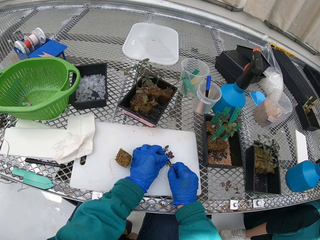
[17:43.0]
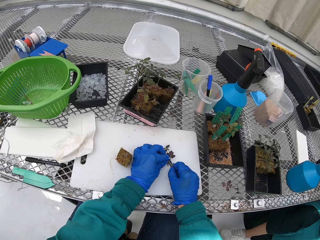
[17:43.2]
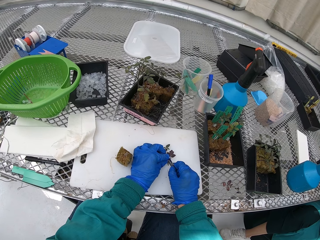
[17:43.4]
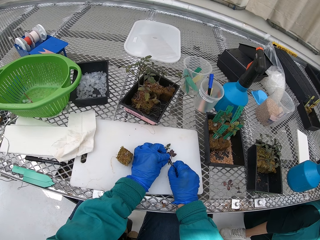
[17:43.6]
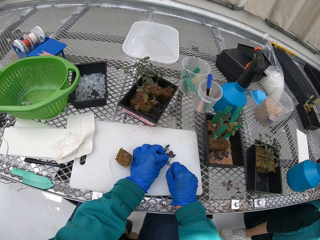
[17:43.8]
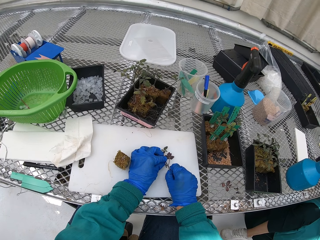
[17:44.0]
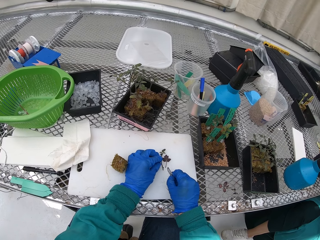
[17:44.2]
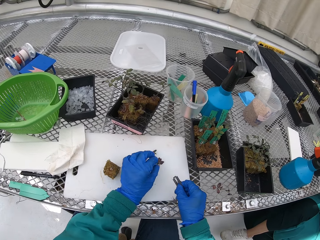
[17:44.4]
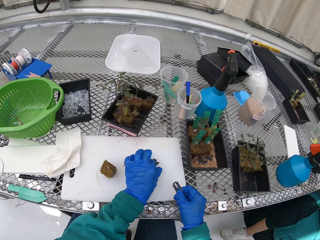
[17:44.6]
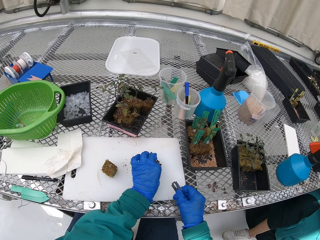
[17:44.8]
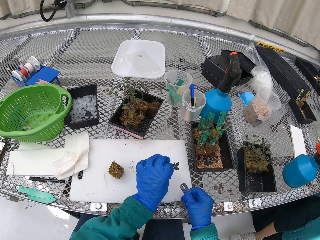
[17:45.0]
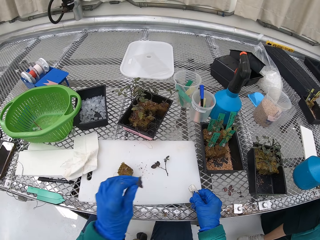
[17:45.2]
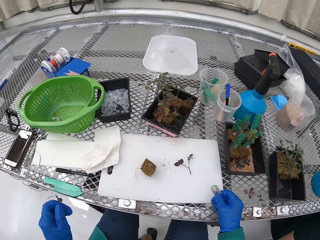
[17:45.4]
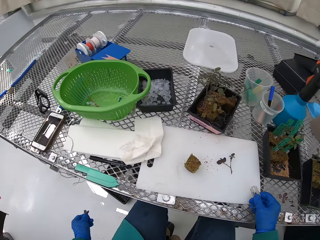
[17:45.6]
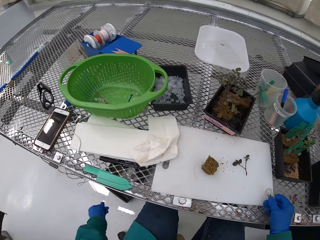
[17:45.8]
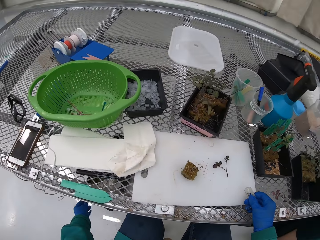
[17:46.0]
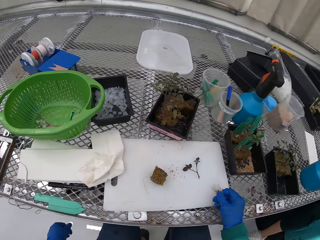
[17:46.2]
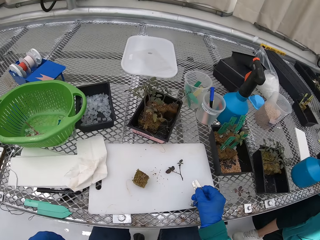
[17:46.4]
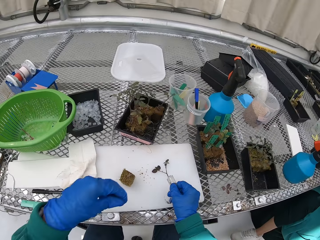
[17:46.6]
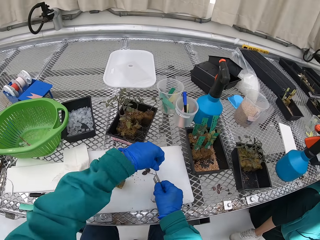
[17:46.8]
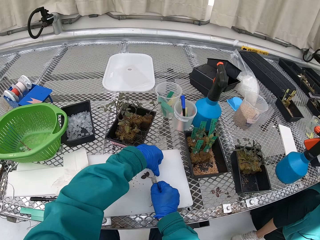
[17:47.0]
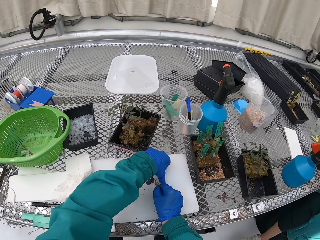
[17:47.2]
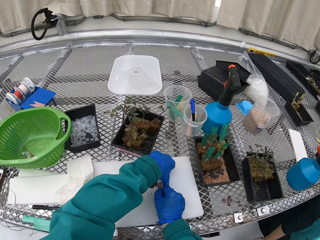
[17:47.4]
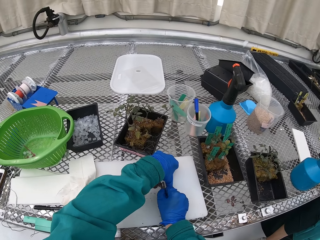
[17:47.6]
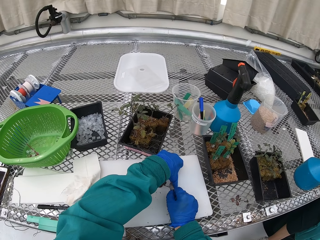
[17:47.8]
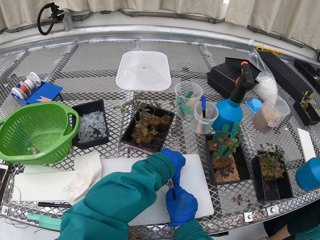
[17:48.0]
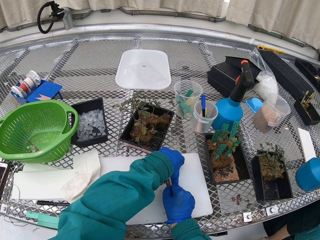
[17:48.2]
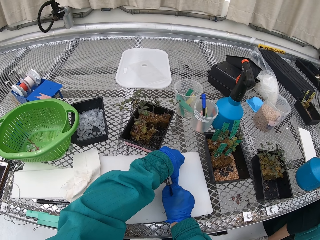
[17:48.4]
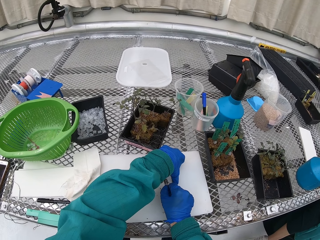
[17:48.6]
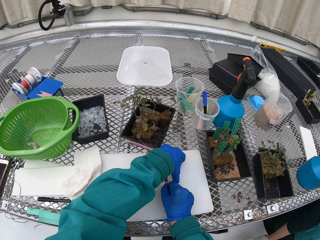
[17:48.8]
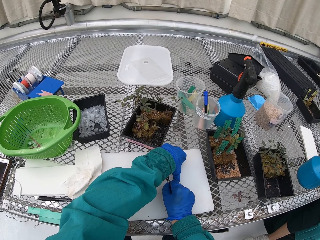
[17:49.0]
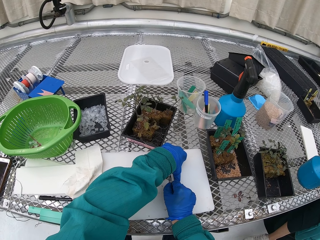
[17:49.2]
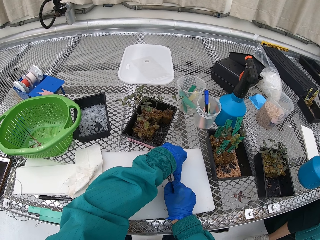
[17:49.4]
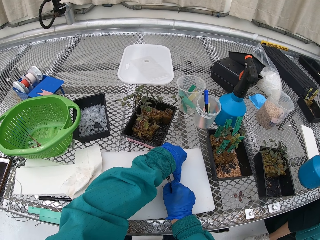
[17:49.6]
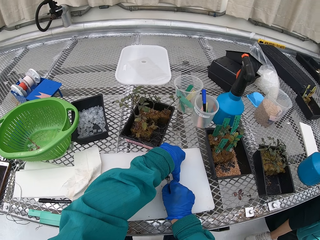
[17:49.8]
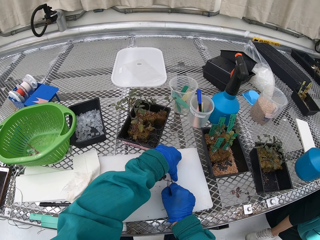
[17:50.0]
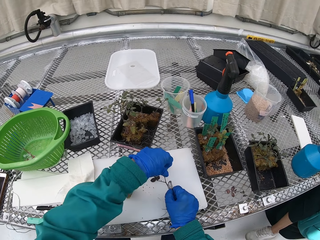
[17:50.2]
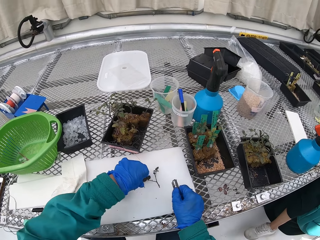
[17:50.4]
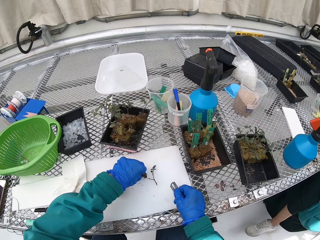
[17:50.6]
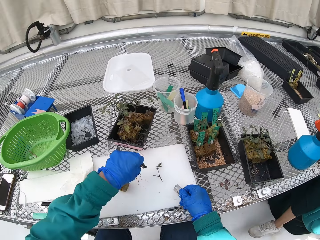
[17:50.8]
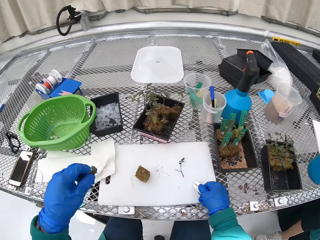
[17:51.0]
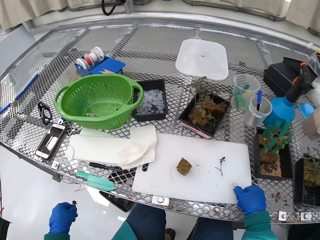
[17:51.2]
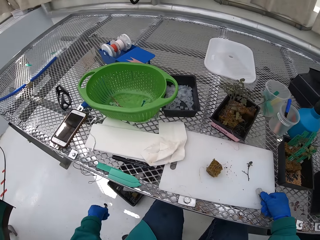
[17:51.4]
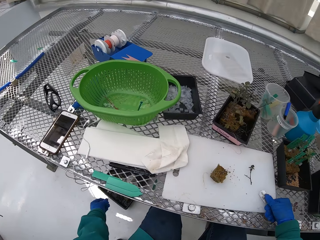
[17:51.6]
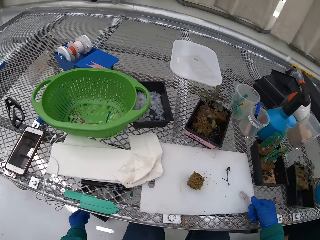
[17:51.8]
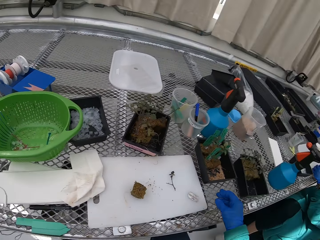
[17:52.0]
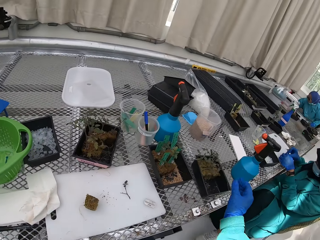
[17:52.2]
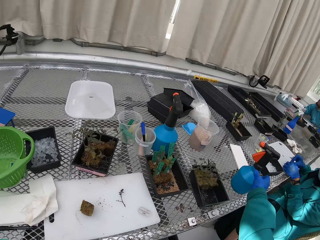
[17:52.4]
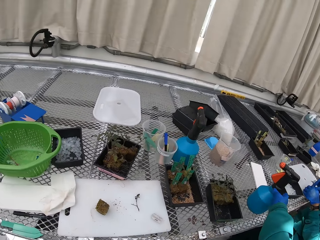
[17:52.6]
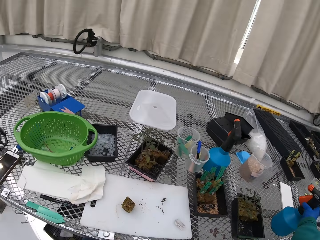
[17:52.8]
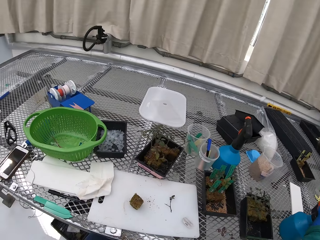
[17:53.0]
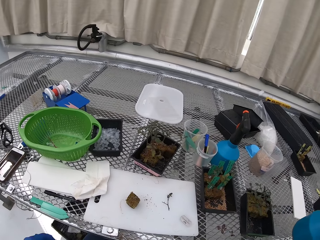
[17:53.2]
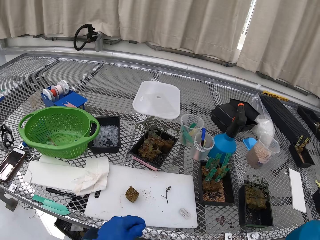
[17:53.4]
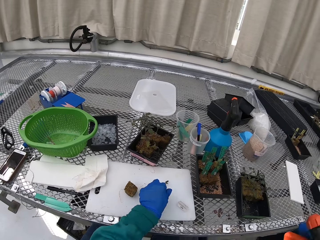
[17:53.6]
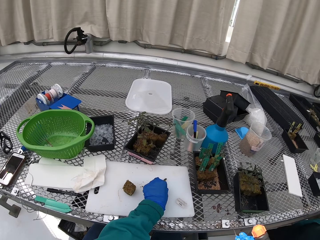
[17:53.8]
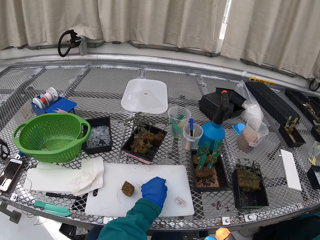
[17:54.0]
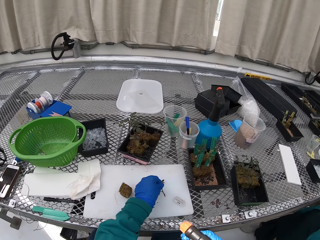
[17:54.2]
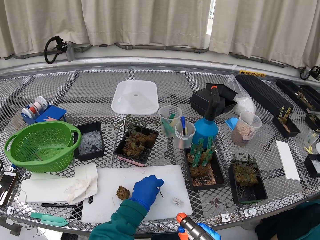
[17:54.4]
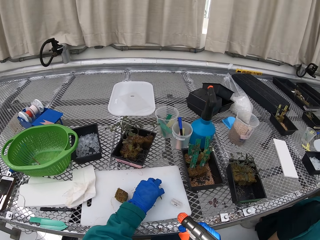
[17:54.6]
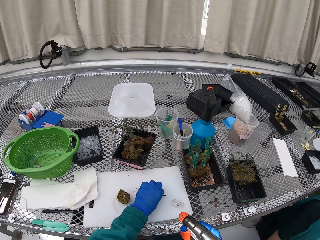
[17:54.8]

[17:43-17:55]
The camera wearer throws the part of the plant away. They cut the plant. They put the part of the plant away. They pick up the spray.

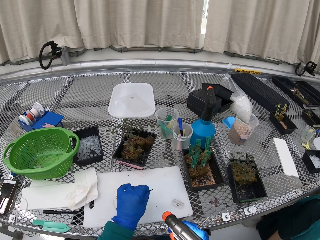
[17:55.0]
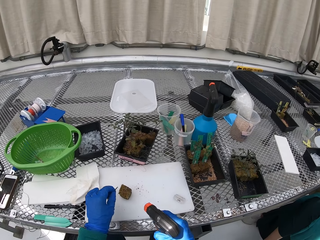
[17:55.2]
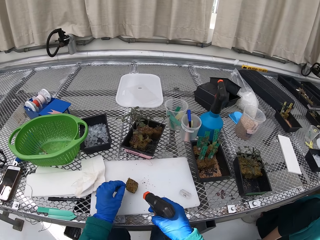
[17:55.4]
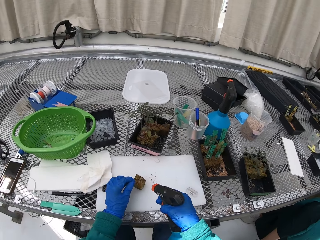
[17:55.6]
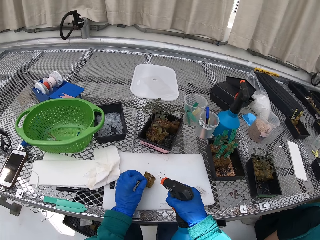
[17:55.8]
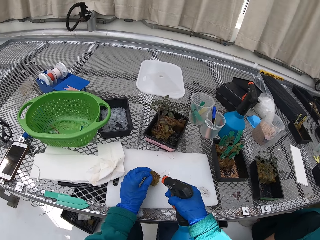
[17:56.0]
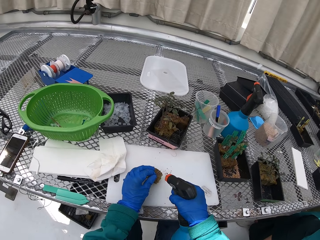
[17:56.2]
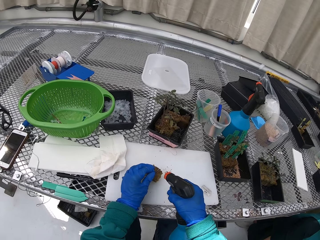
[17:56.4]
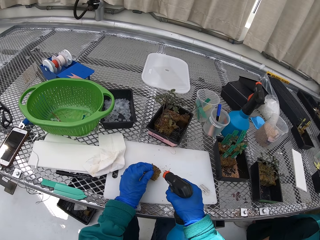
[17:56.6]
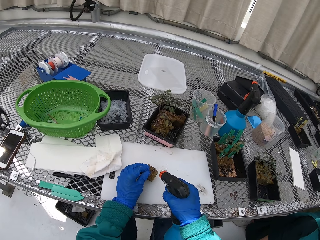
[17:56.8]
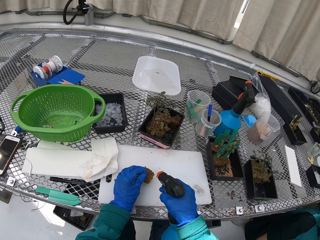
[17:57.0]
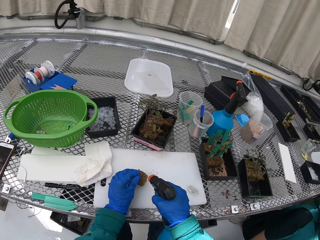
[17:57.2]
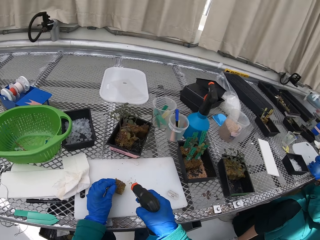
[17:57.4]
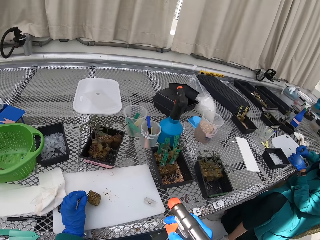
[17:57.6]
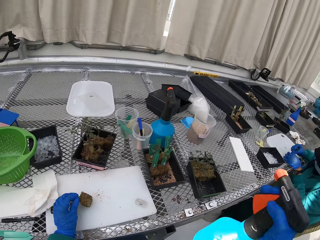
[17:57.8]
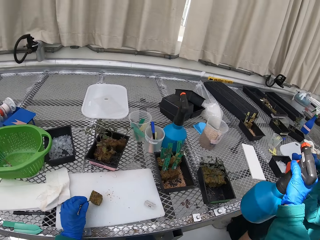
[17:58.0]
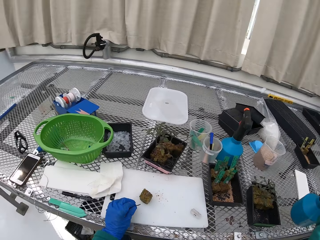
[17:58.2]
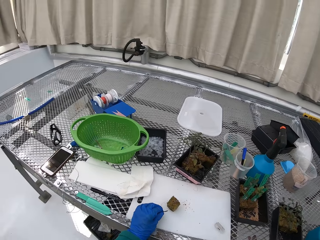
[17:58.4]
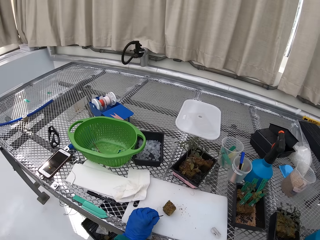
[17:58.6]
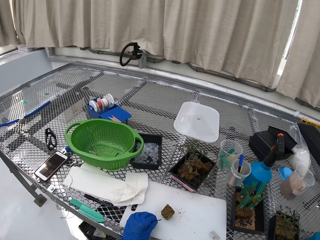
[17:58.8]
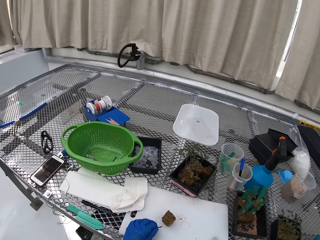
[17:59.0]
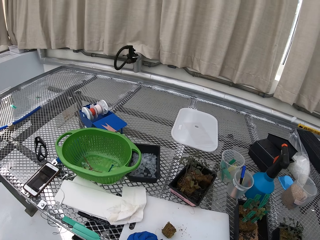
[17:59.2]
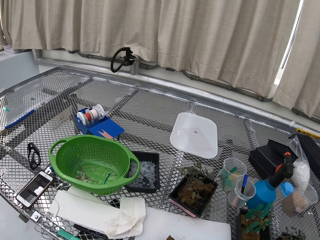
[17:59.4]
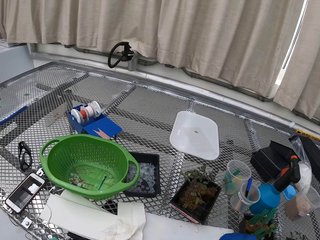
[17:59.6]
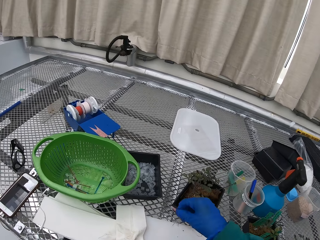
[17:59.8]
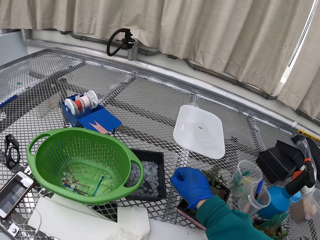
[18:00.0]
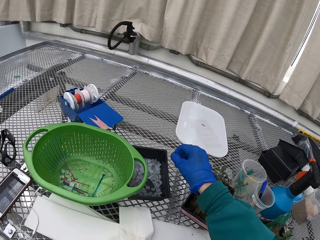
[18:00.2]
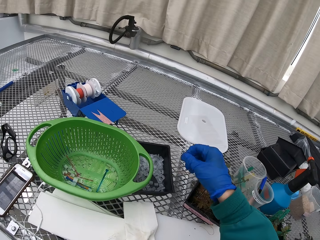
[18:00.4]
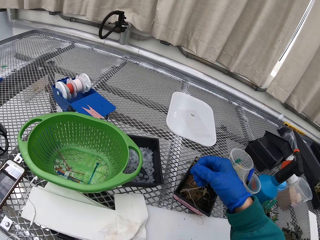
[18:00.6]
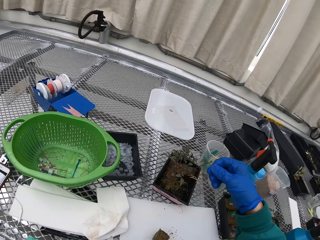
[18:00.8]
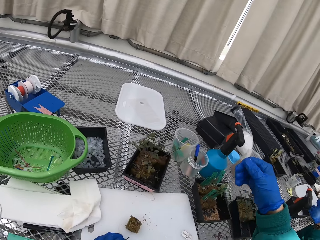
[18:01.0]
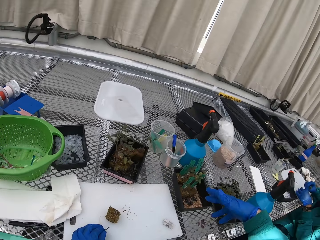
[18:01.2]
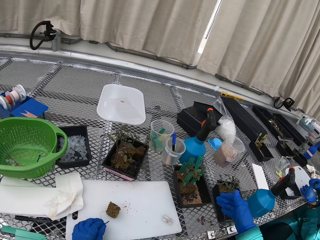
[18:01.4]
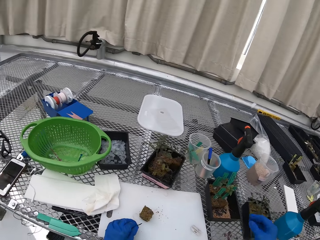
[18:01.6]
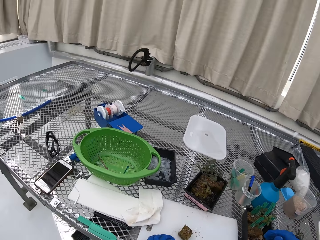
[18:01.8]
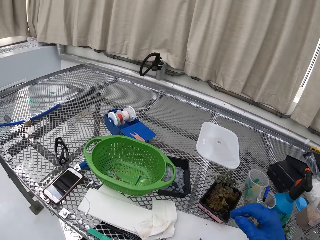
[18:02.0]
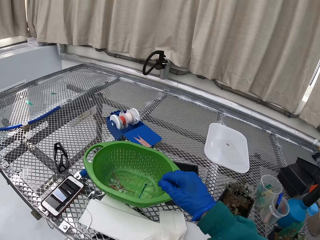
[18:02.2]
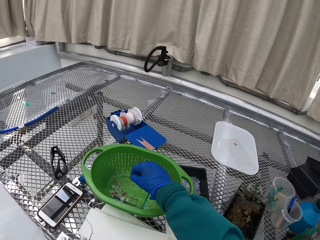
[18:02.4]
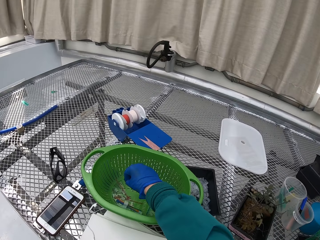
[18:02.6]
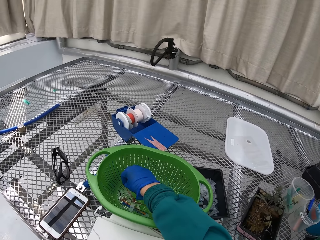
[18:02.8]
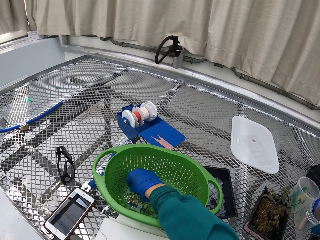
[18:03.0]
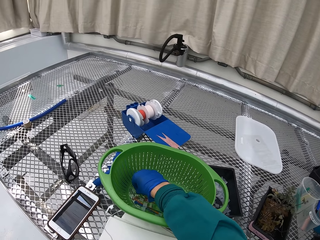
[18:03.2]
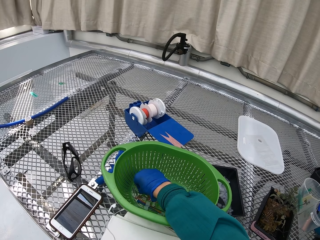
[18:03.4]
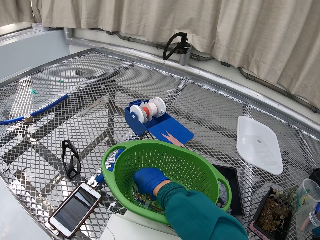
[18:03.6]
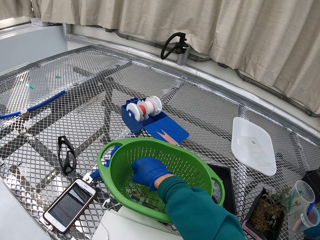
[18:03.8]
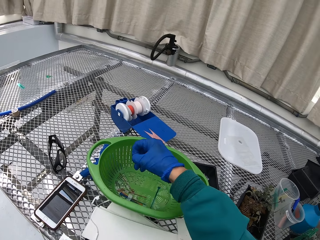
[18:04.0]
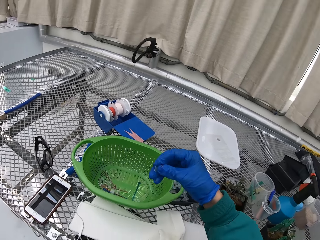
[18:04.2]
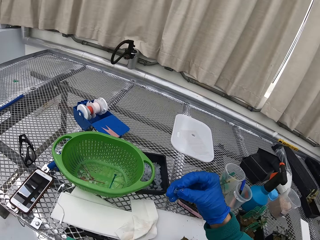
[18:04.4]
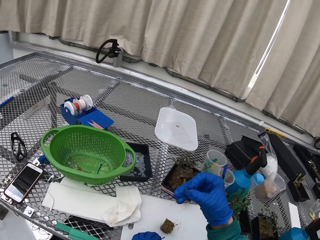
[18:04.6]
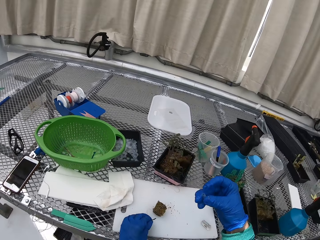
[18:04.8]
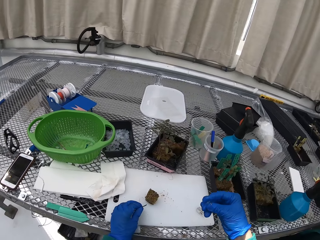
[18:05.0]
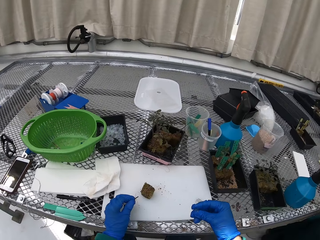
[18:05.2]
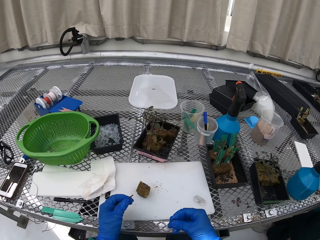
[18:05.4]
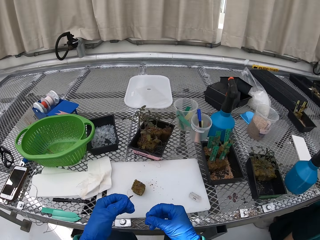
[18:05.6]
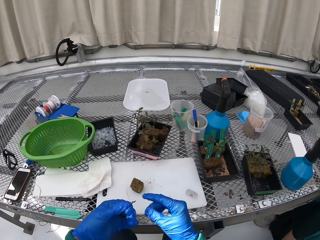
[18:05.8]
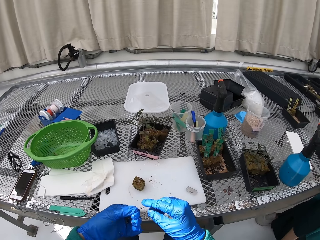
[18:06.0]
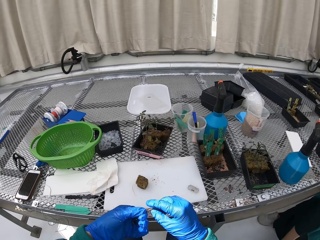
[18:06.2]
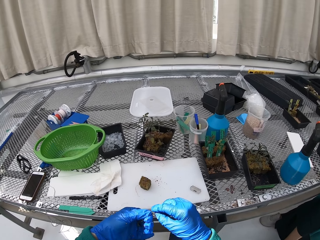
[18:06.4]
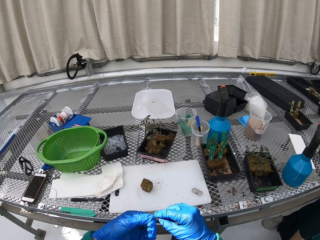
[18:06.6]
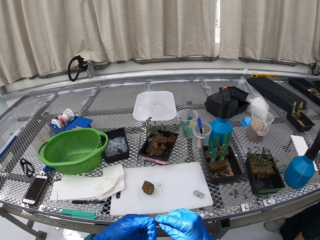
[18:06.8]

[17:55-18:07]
The camera wearer sprays something on the plant. They put the spray down. They water the soil. They pick up a small container.
